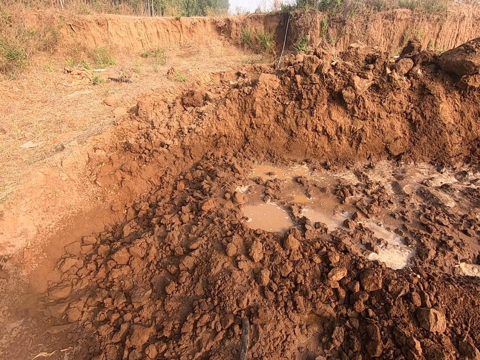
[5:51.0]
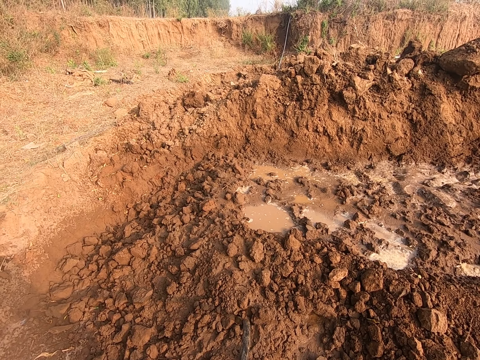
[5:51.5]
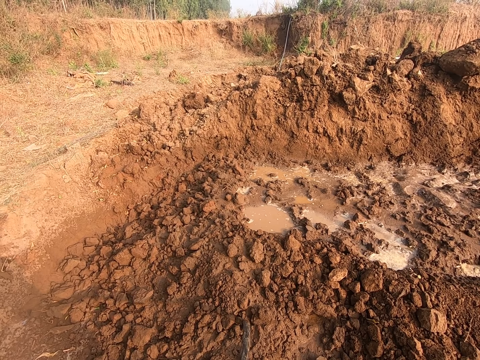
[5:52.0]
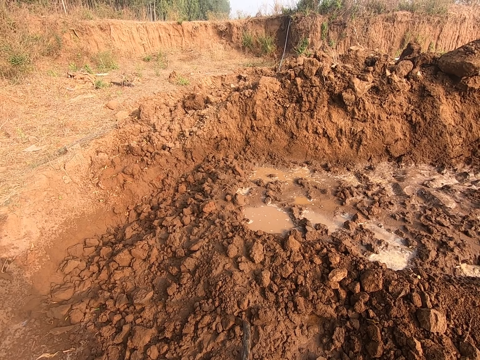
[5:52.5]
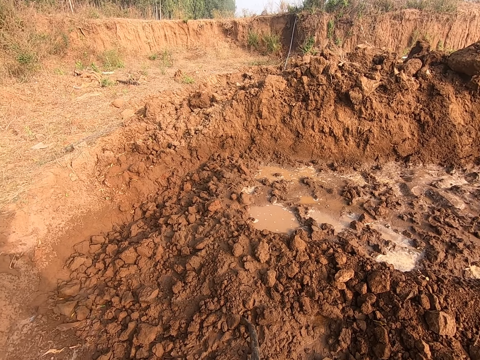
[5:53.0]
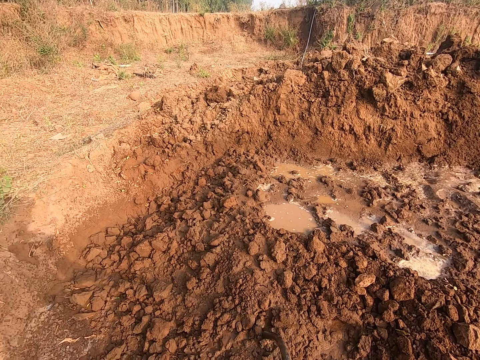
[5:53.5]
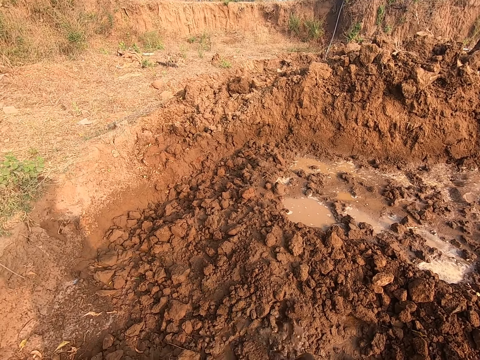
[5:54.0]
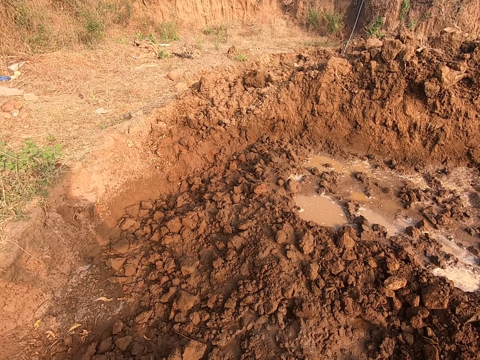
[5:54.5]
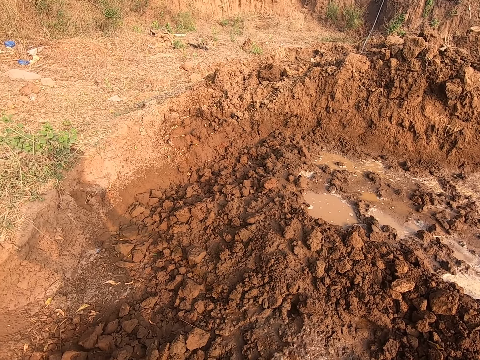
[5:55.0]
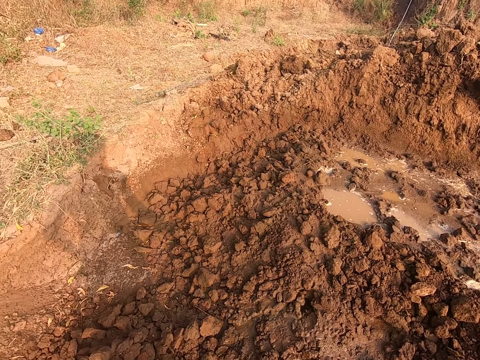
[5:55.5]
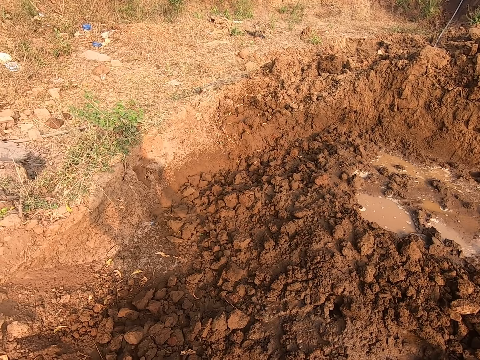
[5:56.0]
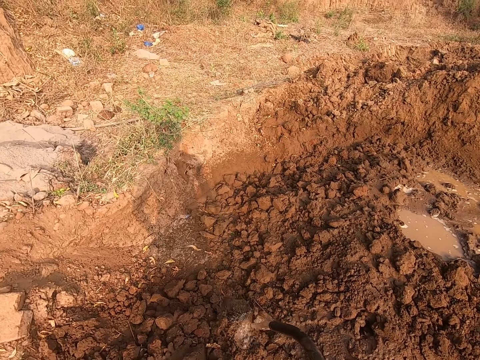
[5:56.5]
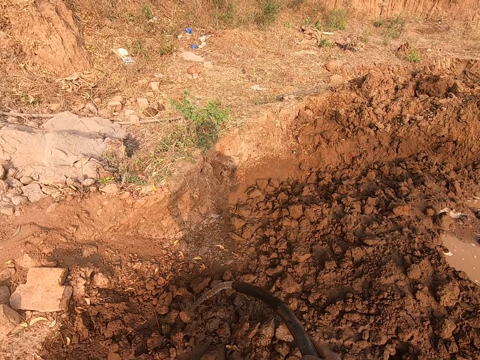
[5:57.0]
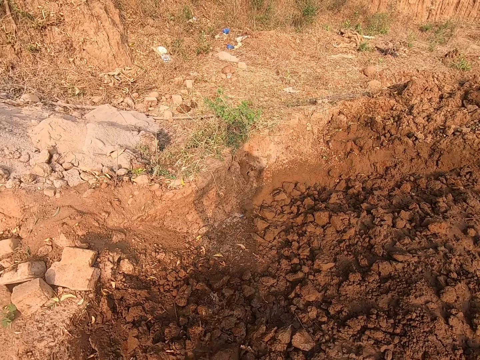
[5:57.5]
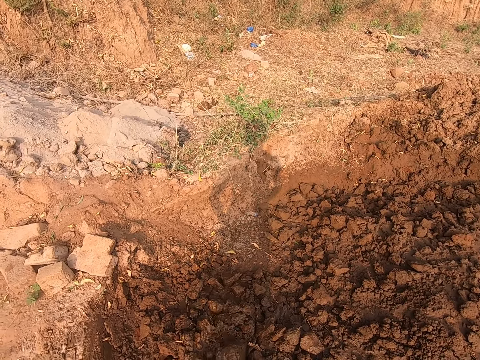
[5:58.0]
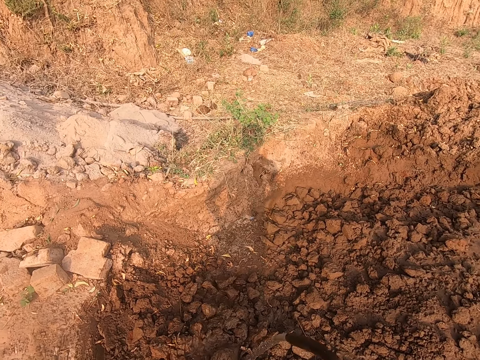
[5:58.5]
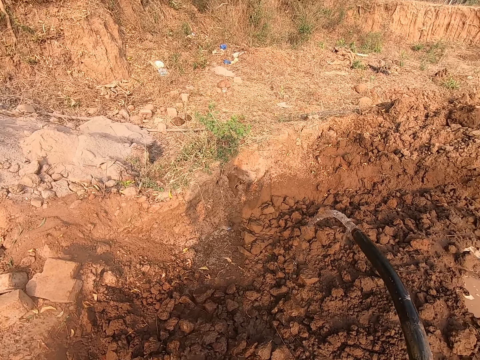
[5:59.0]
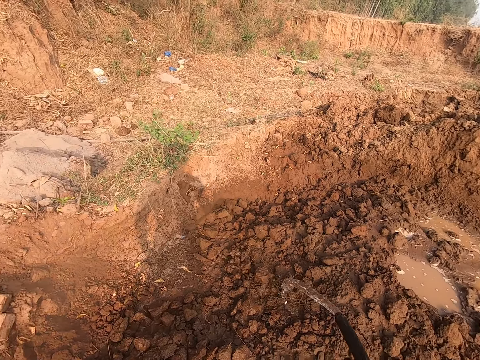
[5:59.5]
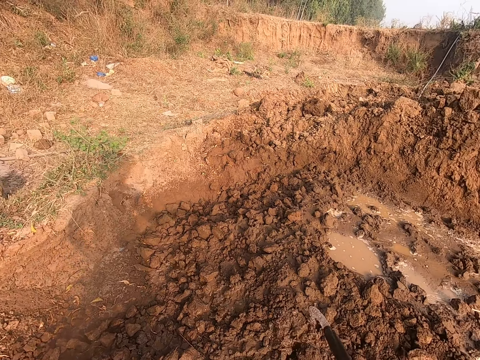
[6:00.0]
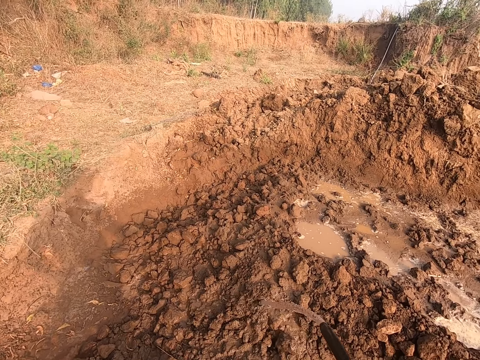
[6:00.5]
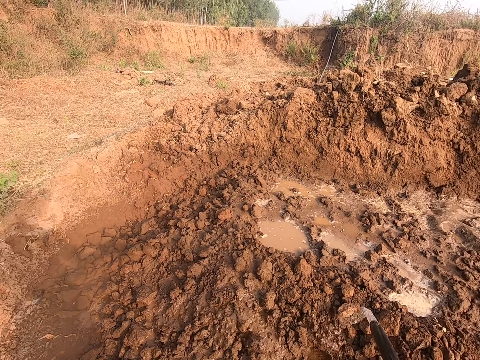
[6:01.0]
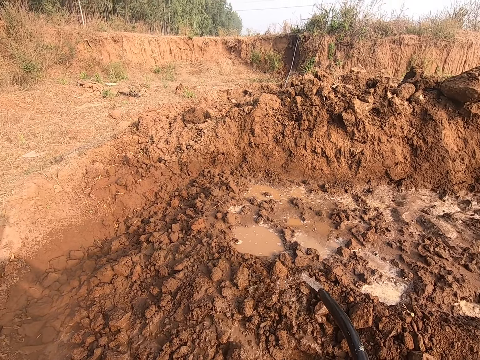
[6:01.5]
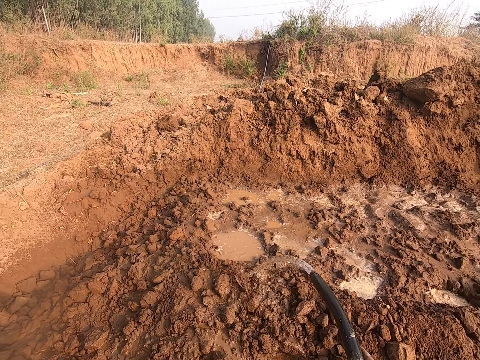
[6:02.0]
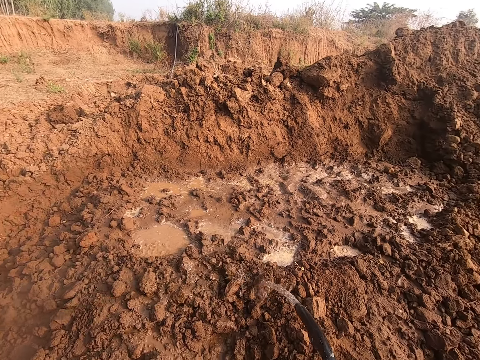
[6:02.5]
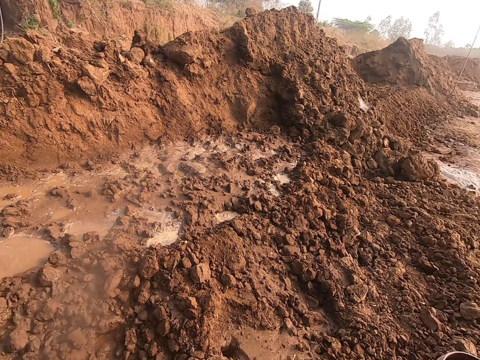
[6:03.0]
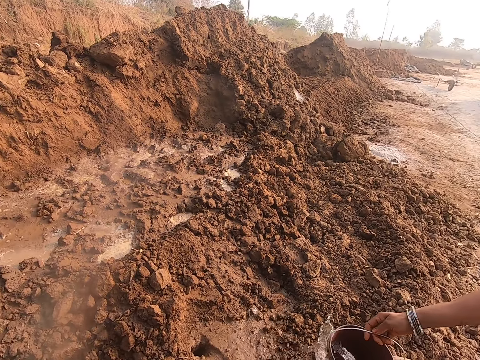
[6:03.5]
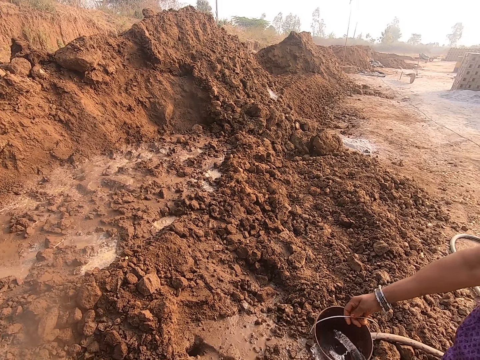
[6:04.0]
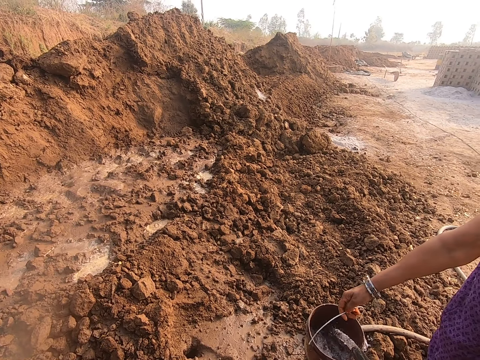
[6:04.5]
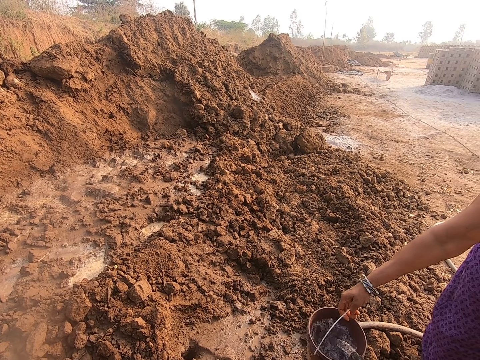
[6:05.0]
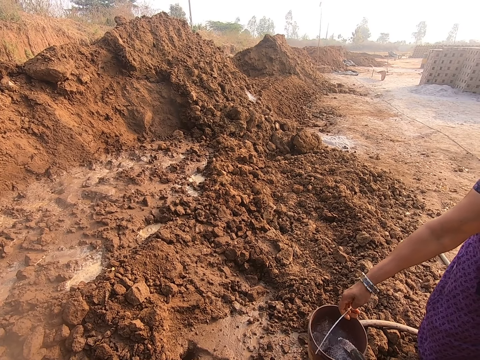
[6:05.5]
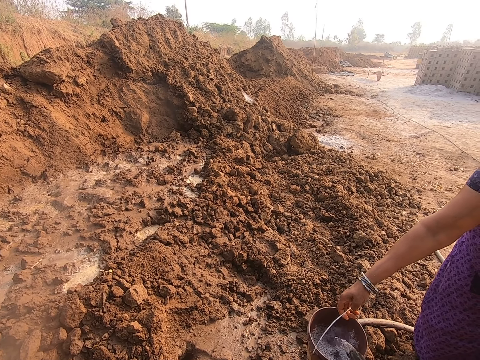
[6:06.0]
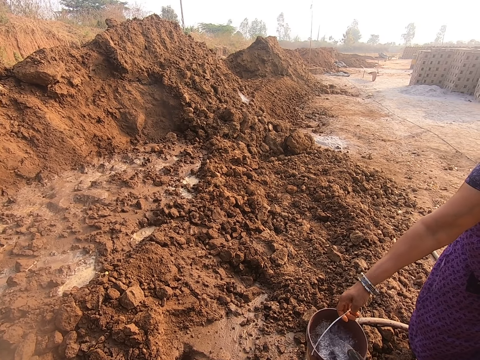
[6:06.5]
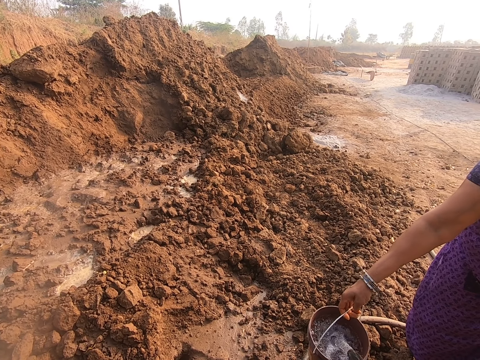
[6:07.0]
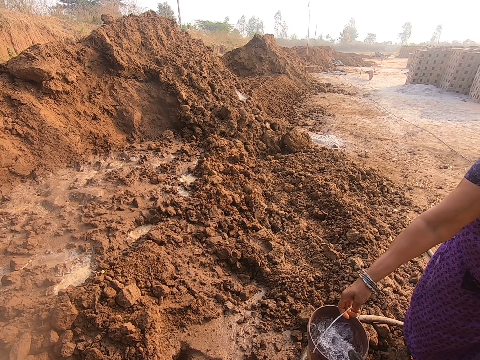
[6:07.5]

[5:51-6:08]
The camera wearer draws the hose from the ground with both hands. They water the heap of sand and debris with the hose in both hands. They spray water on the ground. A woman holds a bucket with her right hand. The camera wearer pours water in the bucket with the hose in both hands. A man lifts the bucket.

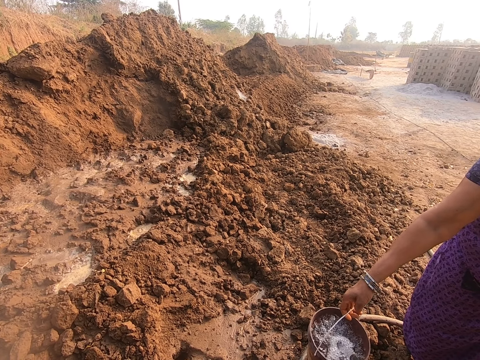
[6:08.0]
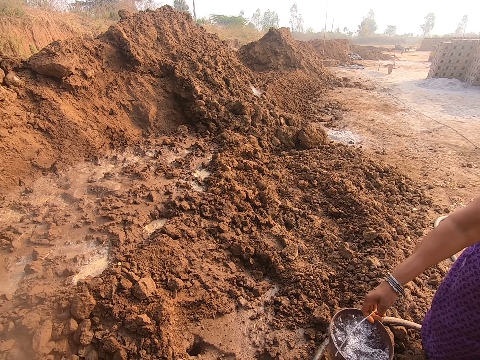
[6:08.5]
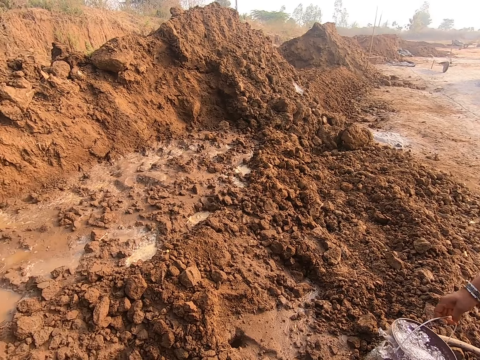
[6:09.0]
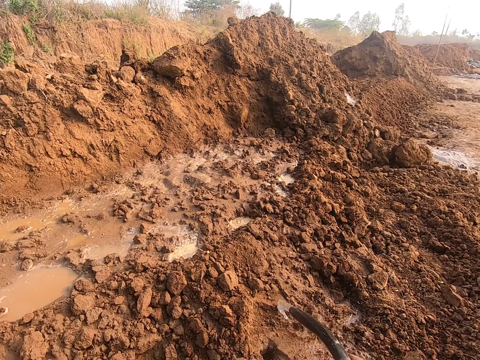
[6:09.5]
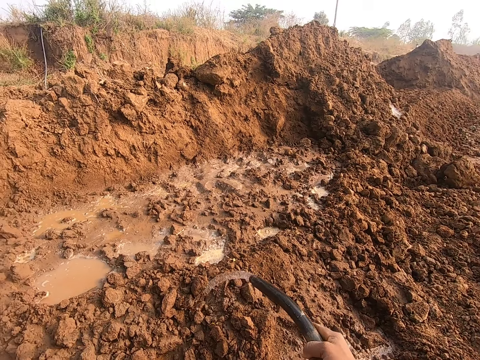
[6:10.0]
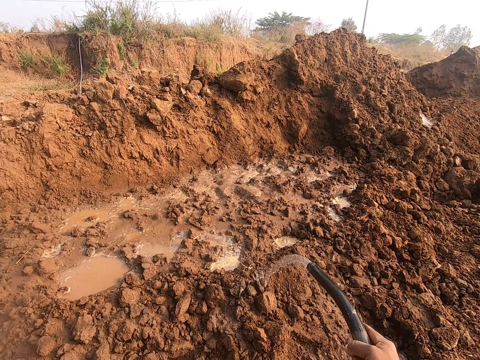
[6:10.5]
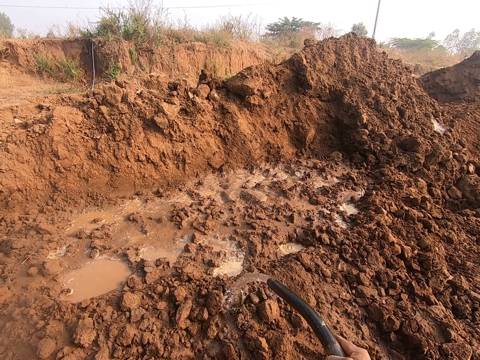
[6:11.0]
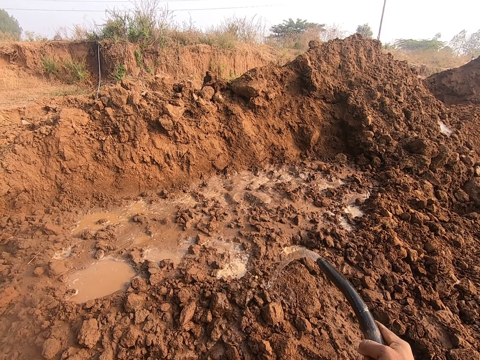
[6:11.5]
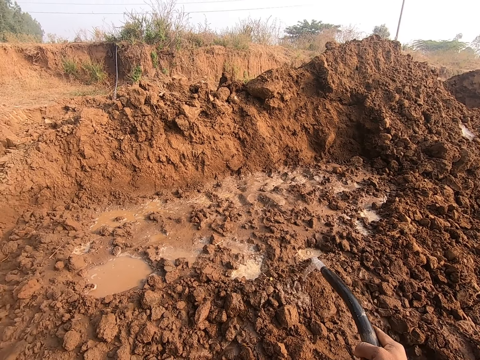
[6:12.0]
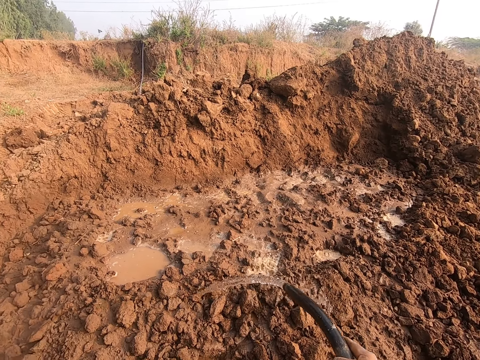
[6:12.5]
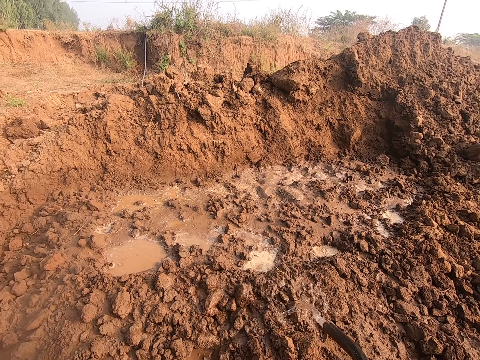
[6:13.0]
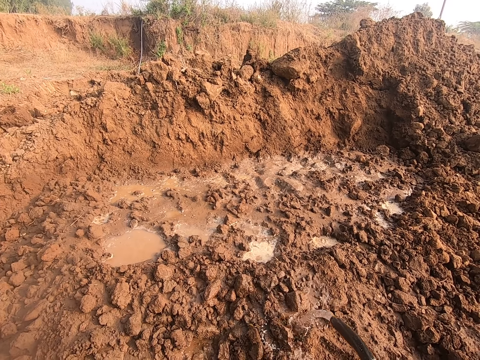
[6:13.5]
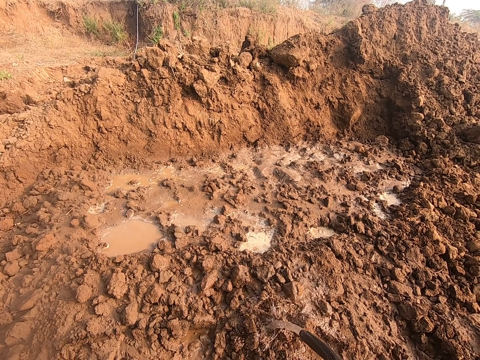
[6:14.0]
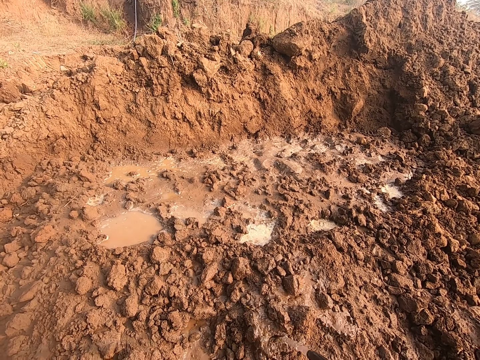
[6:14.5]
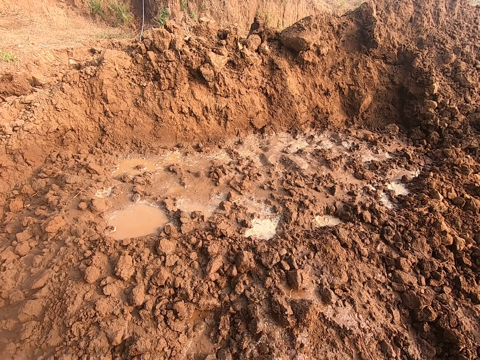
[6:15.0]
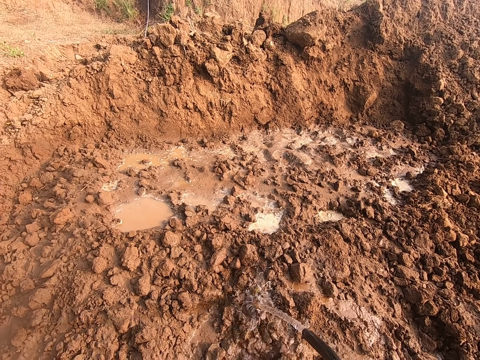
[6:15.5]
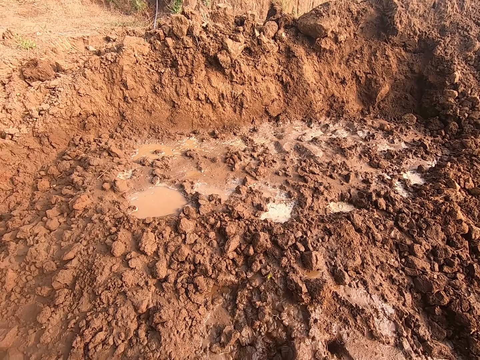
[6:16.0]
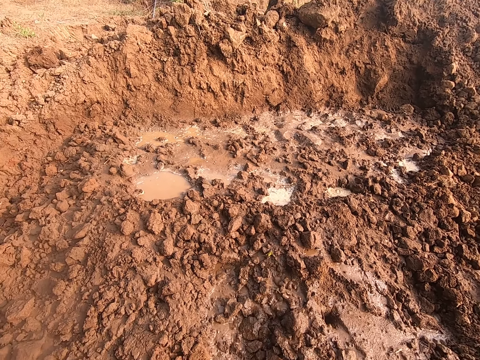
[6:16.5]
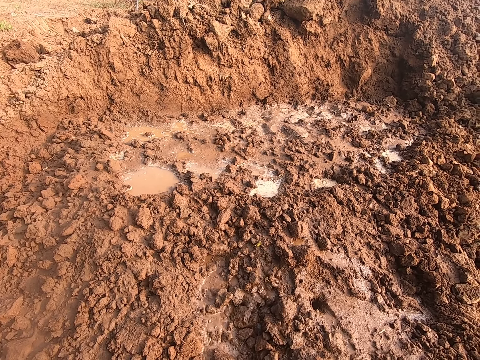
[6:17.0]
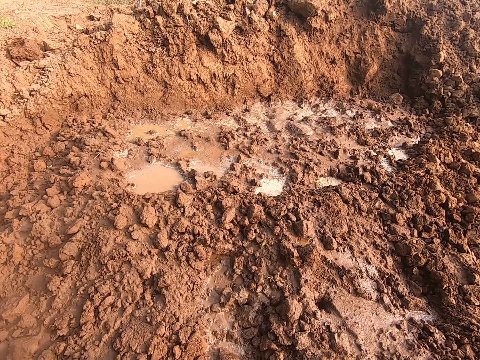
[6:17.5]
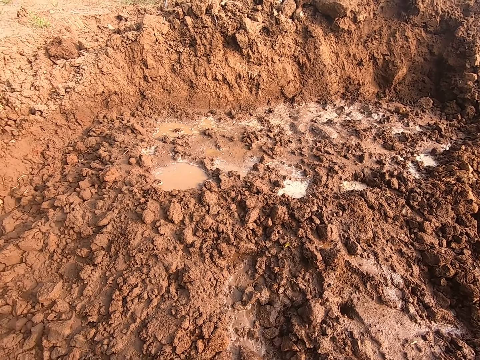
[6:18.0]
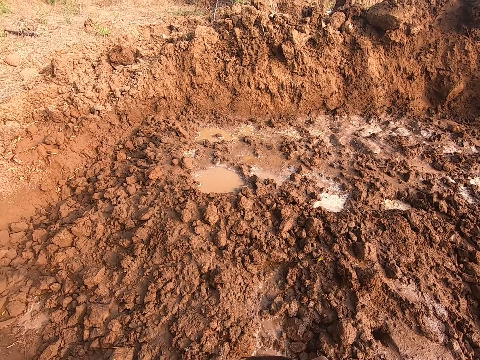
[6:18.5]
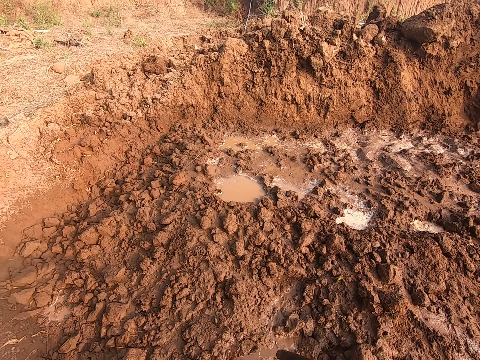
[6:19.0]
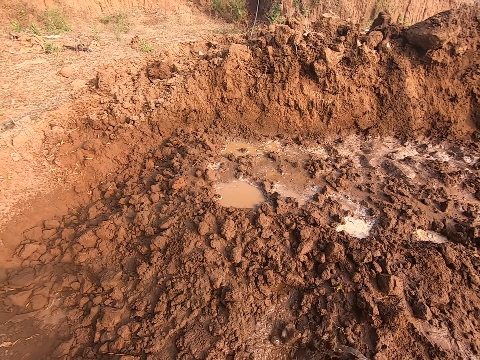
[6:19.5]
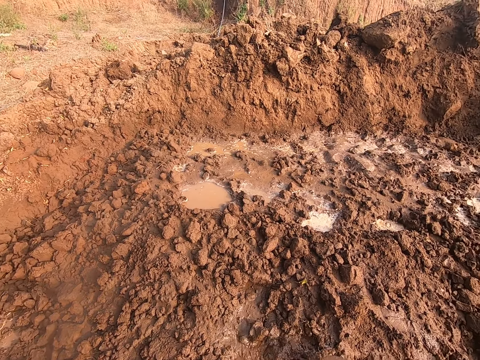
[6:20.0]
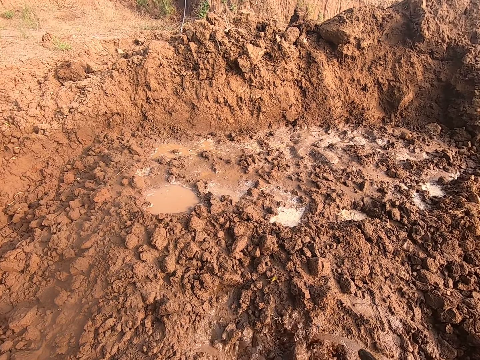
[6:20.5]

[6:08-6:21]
The camera wearer waters the heap of sand and debris with the hose in both hands. They look around.
